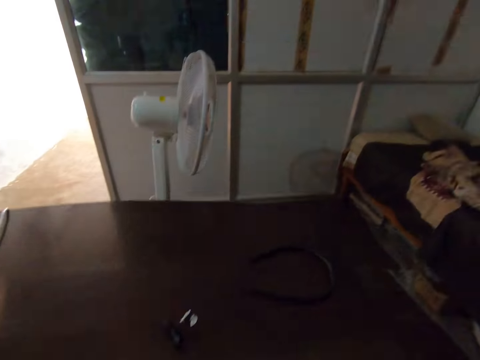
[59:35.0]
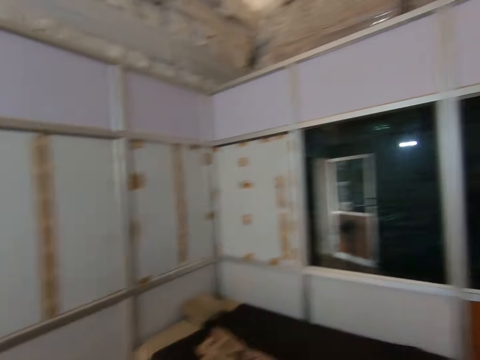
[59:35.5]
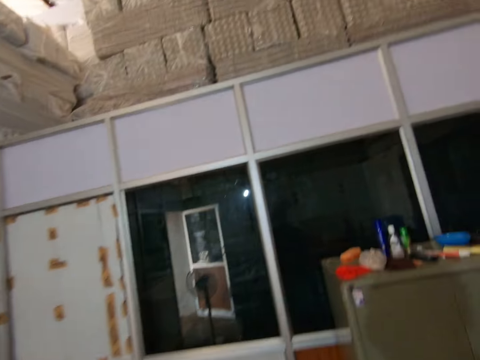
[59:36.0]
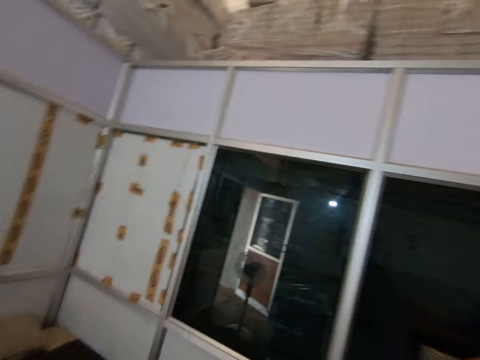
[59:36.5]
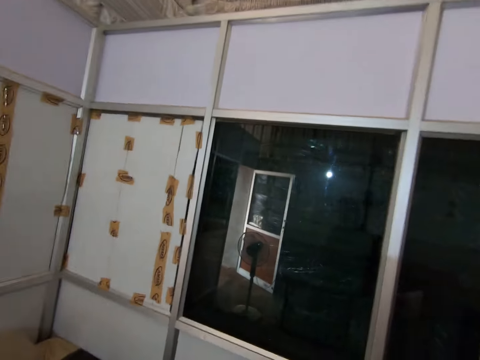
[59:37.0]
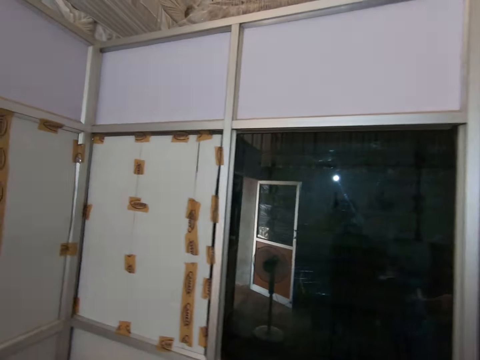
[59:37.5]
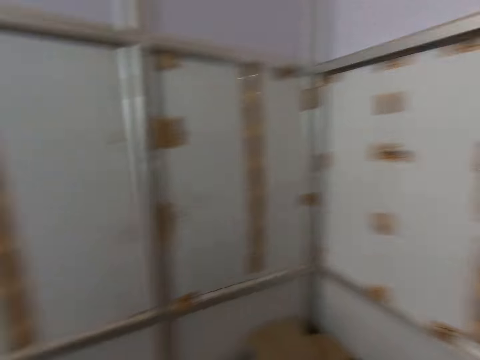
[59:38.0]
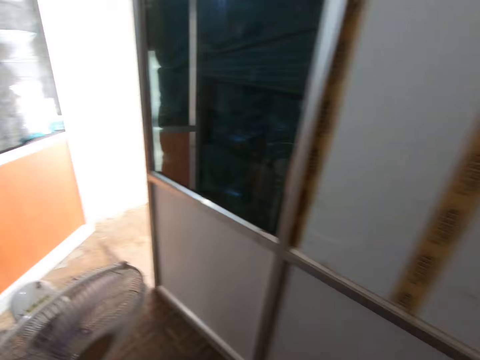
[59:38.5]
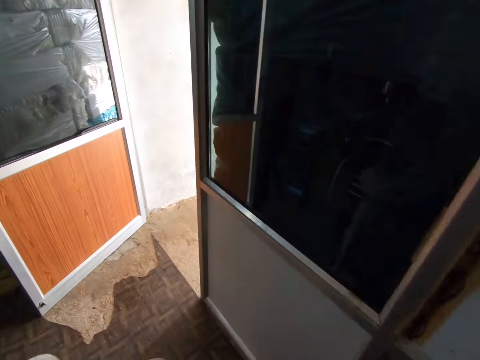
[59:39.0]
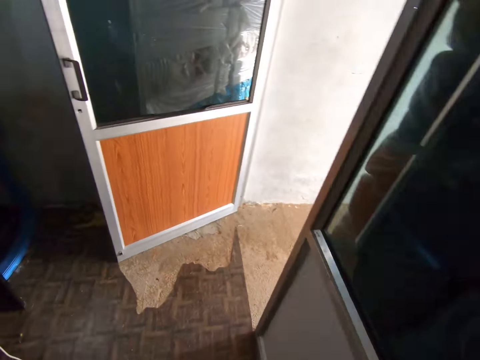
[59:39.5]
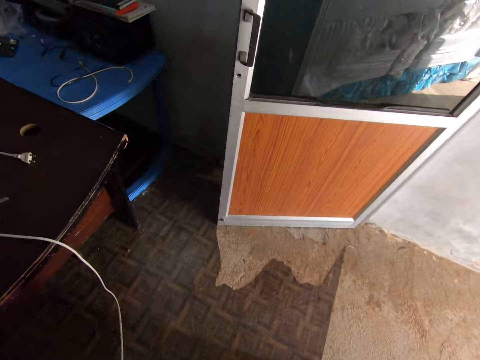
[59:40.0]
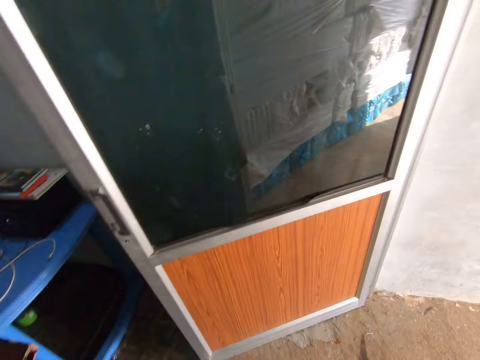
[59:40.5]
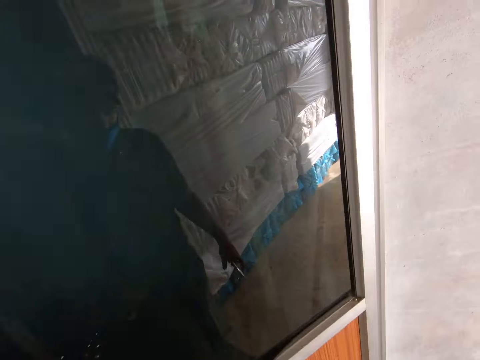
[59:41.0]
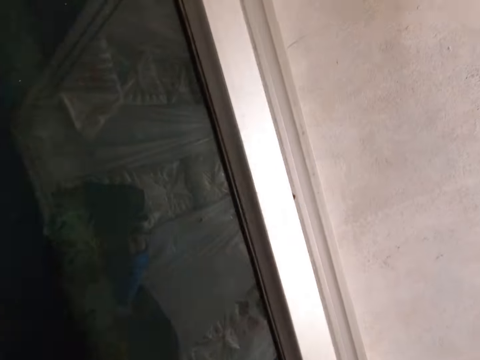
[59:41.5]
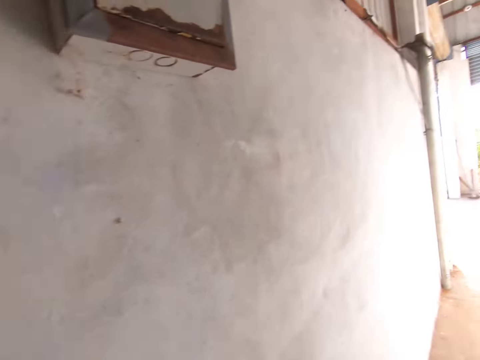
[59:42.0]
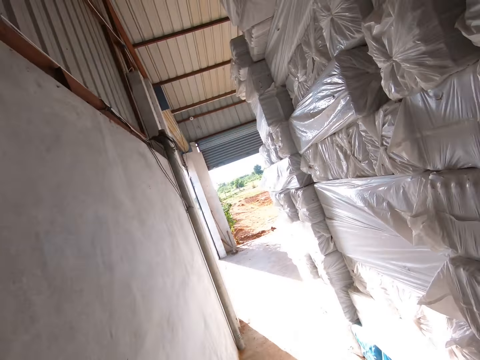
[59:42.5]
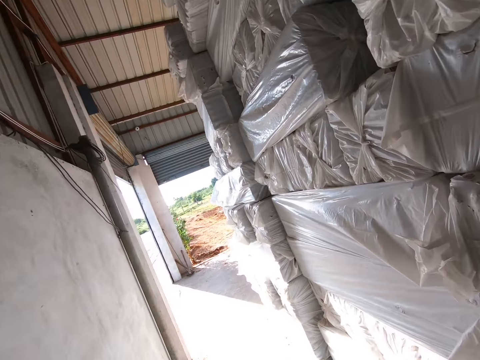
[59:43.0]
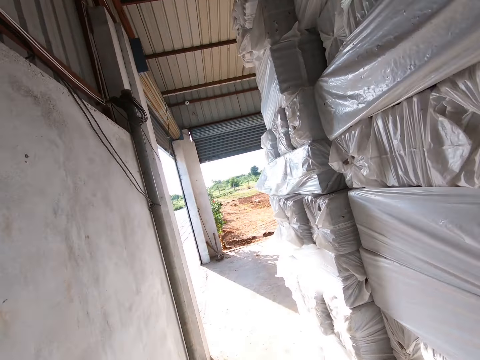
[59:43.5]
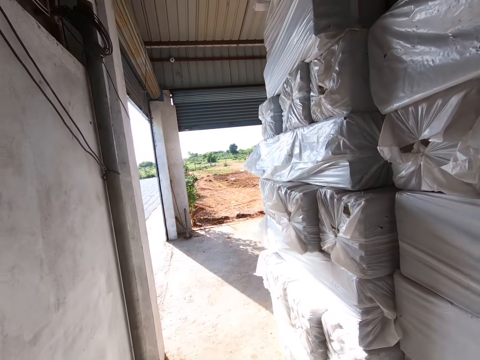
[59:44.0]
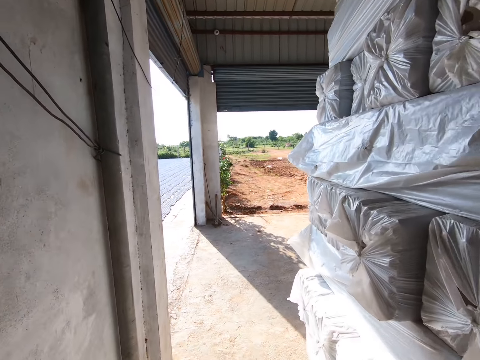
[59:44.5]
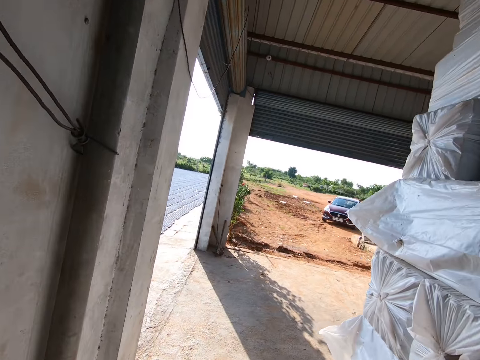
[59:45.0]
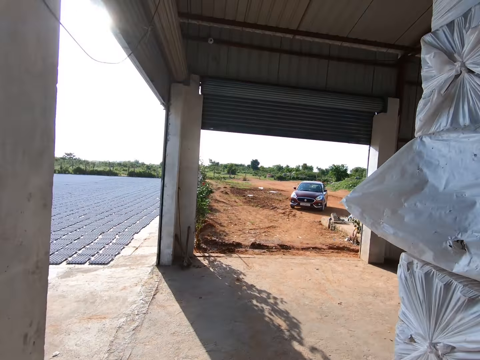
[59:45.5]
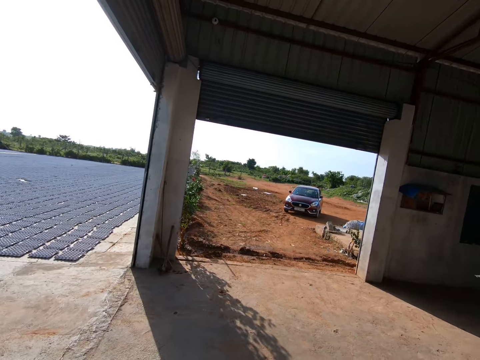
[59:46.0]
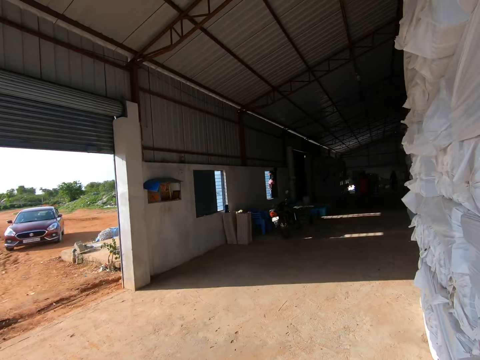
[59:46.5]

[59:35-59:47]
The camera wearer walks in the room.

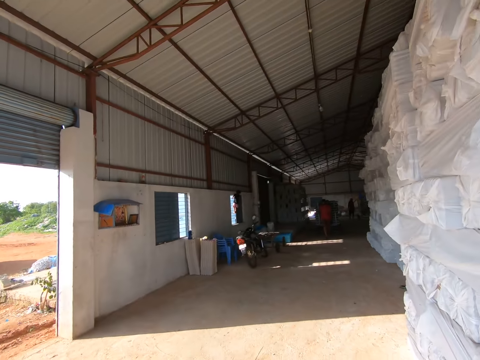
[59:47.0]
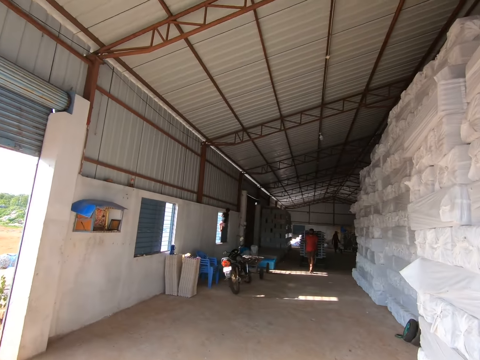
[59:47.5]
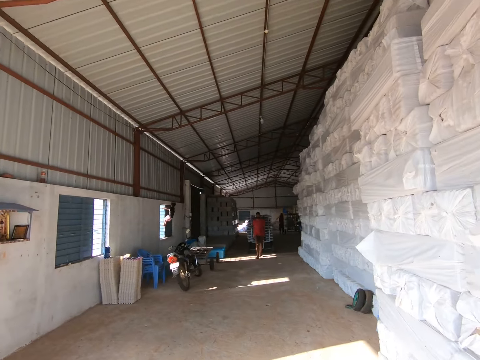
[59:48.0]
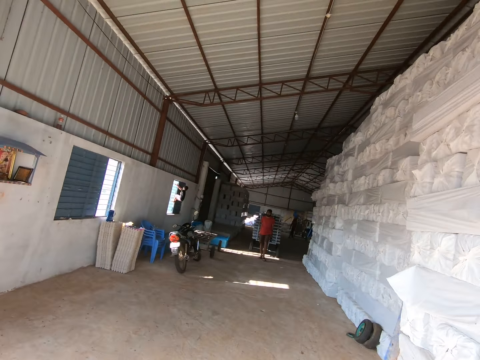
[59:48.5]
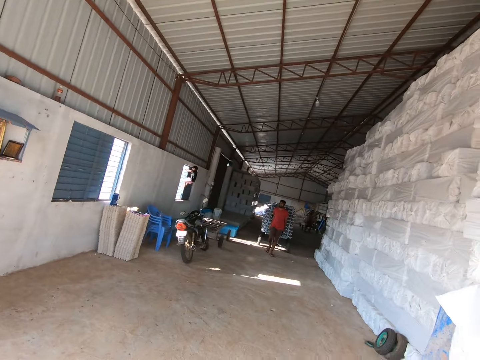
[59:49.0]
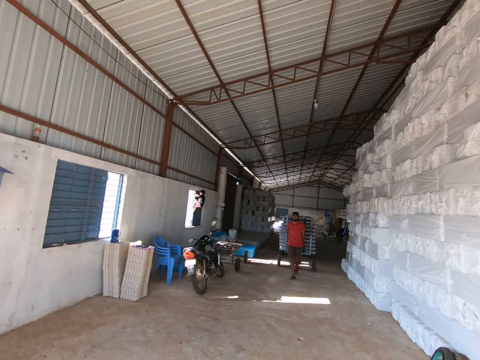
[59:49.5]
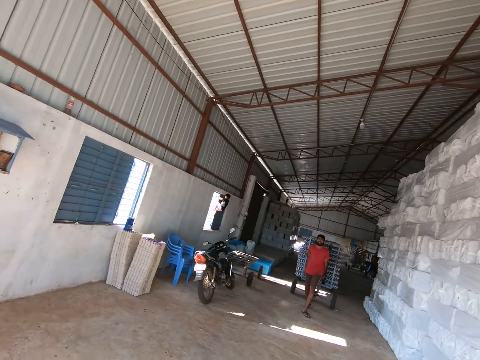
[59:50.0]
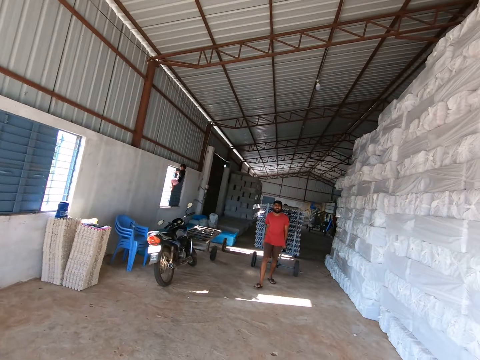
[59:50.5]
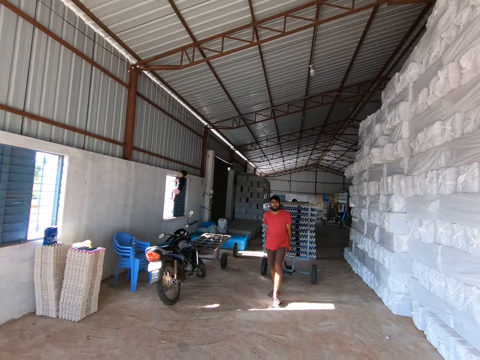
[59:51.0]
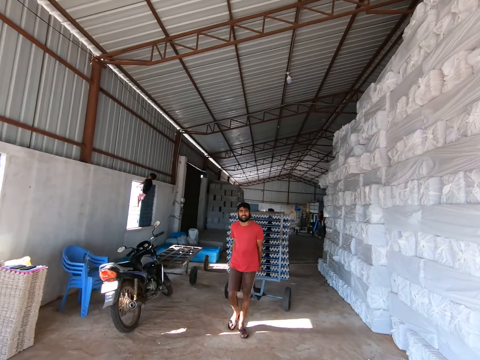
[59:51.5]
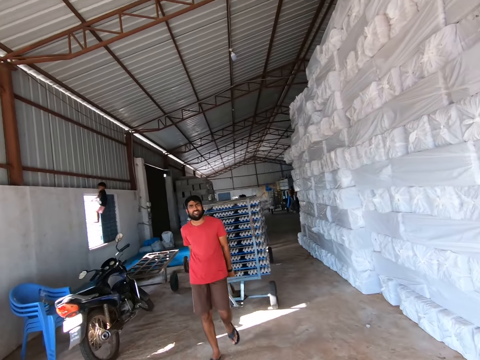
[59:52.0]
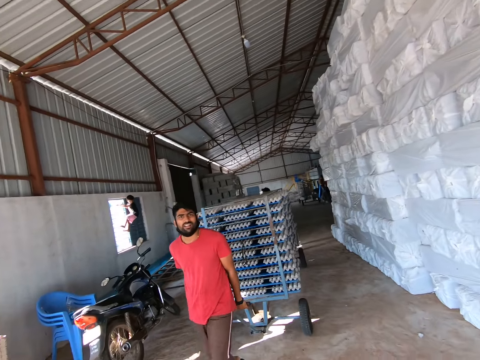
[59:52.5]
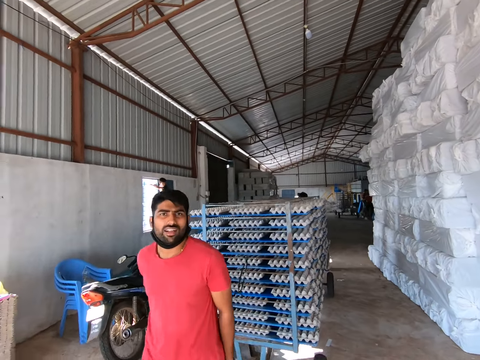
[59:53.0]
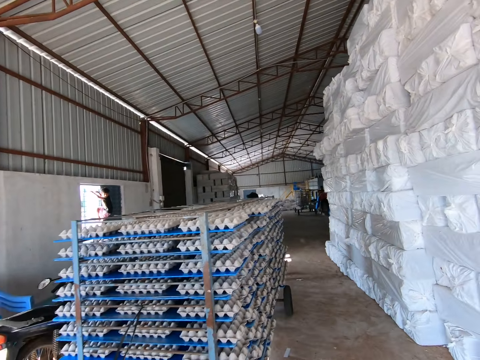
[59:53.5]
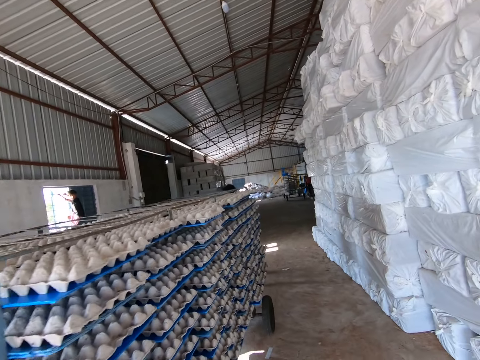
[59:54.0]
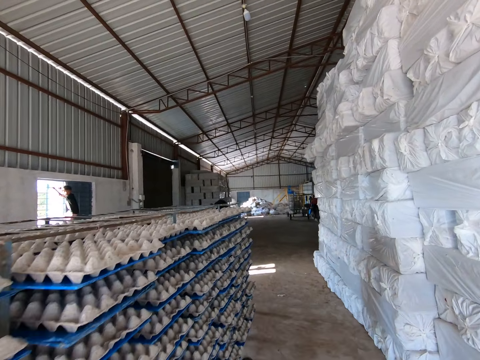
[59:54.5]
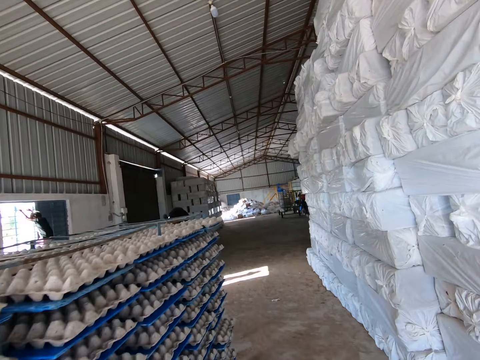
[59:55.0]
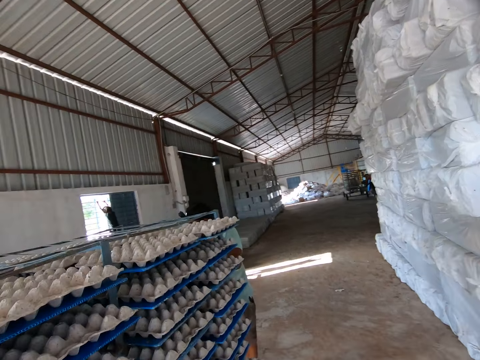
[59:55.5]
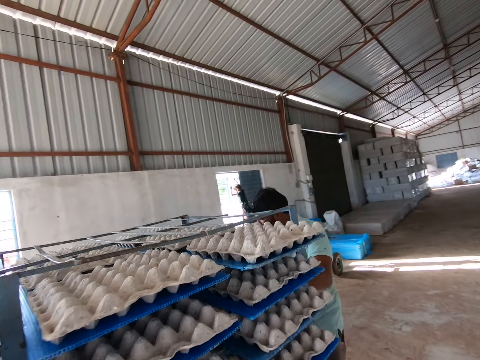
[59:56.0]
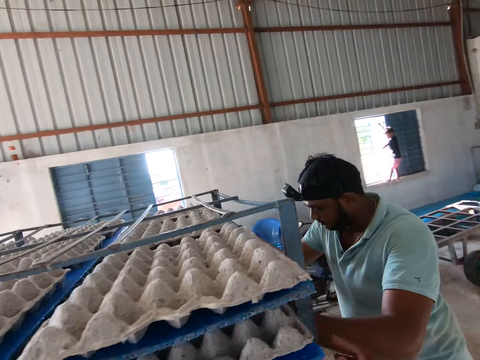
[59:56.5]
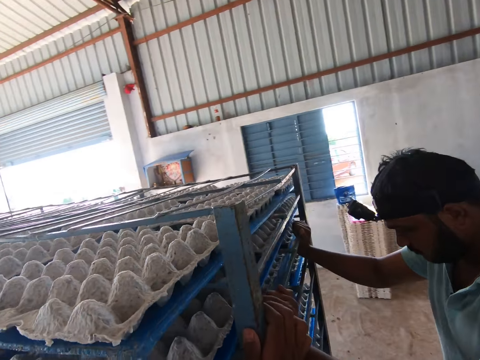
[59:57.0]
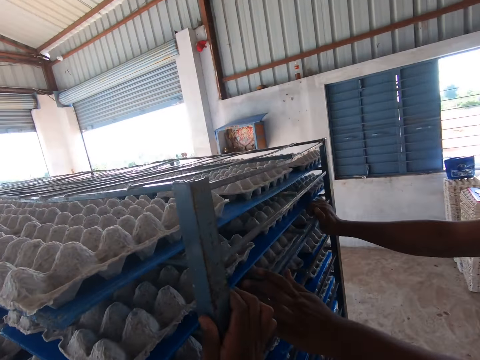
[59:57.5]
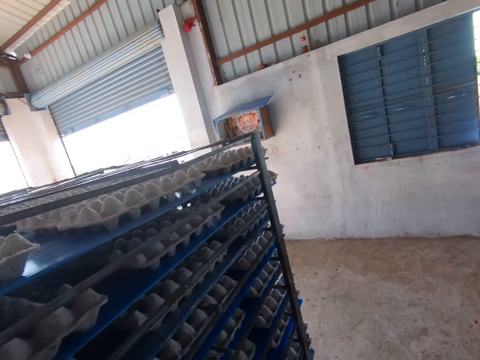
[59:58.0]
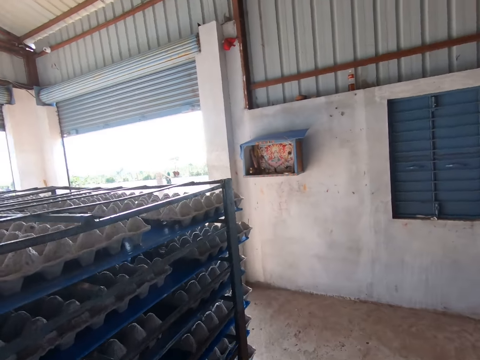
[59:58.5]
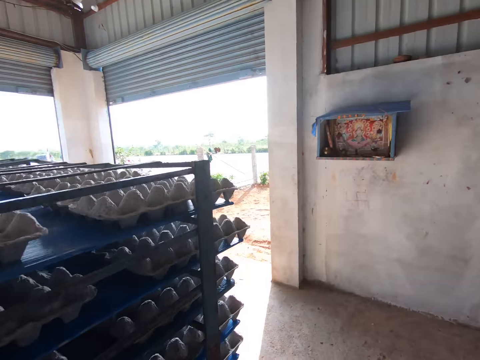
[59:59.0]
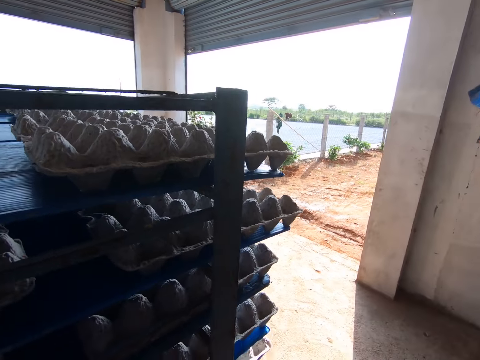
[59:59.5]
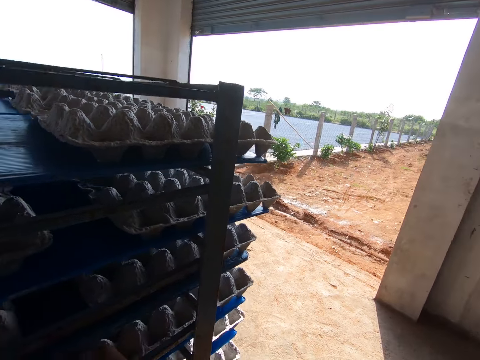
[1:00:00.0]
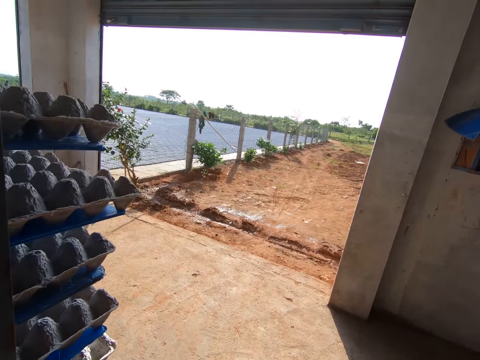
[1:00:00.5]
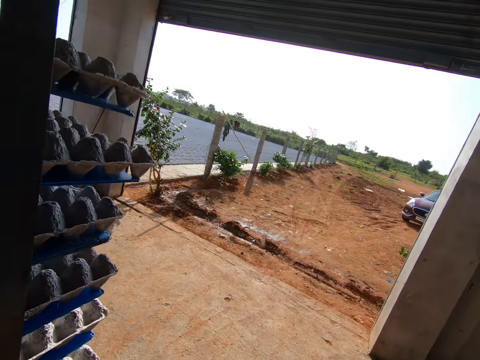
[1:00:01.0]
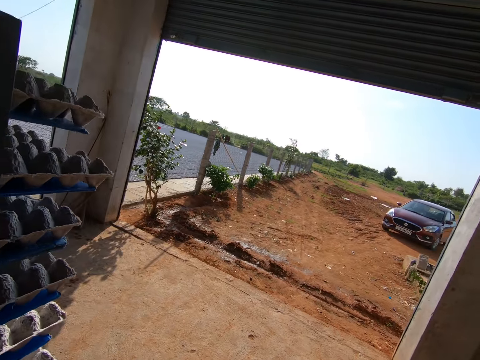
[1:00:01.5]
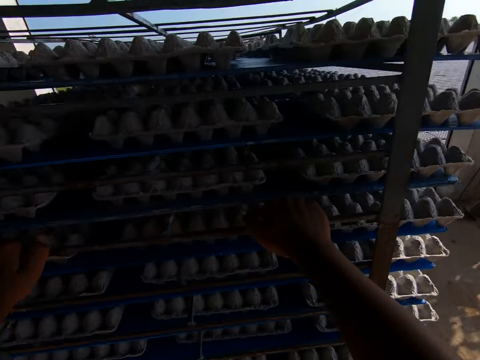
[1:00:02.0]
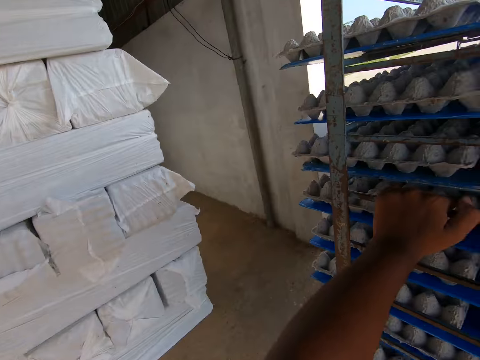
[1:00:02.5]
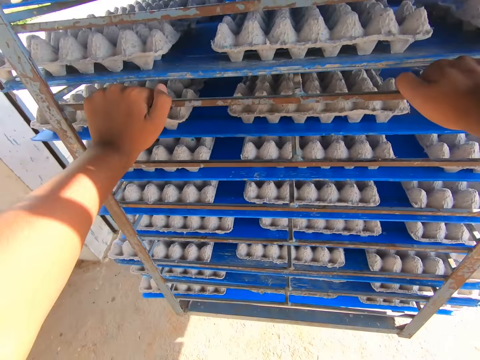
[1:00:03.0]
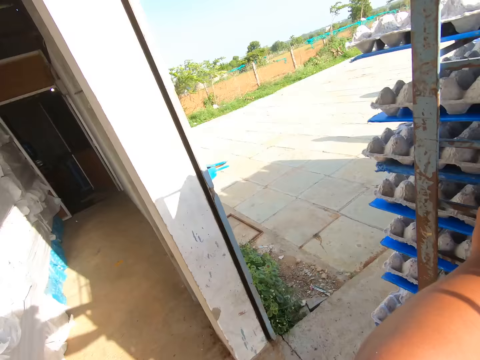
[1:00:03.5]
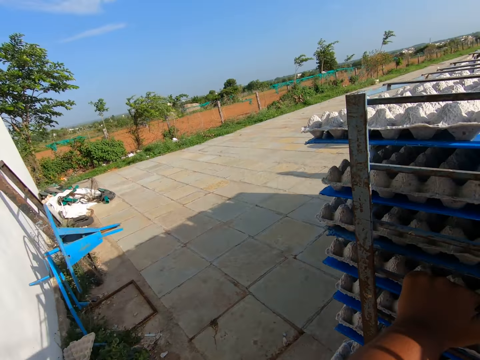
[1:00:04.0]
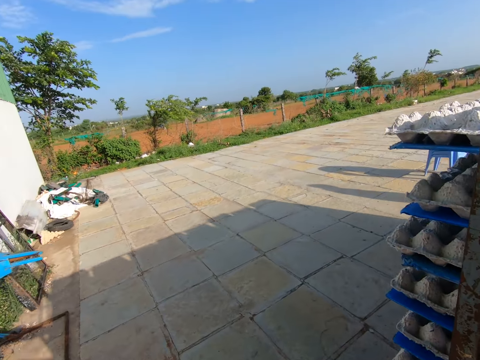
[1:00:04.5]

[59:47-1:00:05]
A man drags a rack of egg crates with his hands. The camera wearer interacts with the man. Another man pushes the rack of egg crates. The camera wearer pushes the rack of egg crates with his hands.
